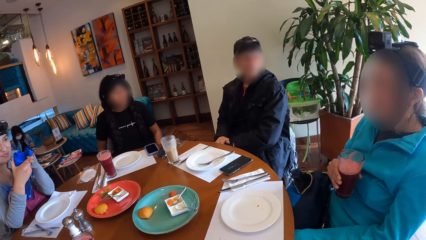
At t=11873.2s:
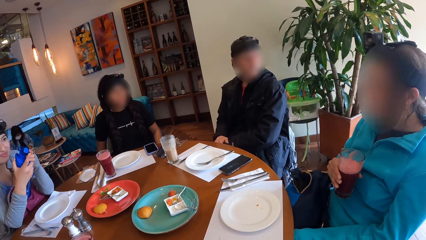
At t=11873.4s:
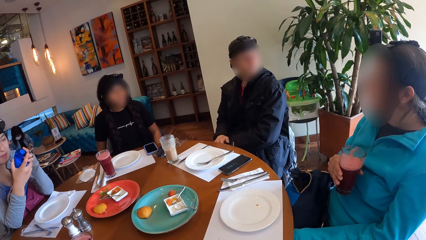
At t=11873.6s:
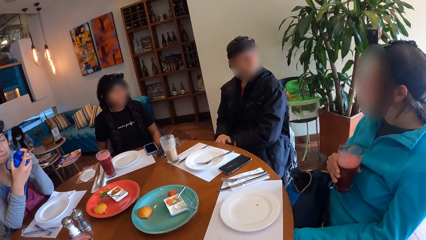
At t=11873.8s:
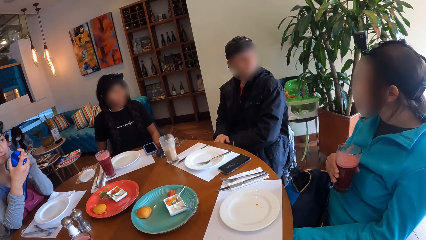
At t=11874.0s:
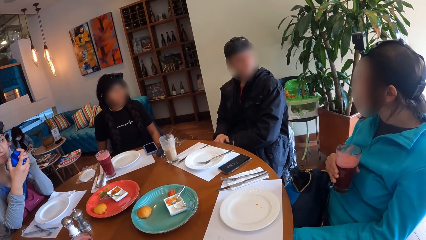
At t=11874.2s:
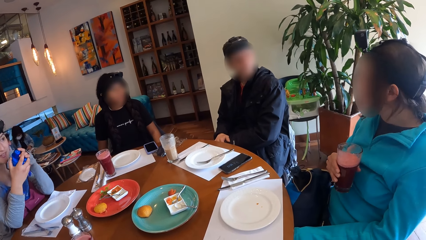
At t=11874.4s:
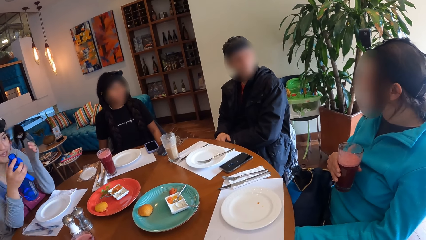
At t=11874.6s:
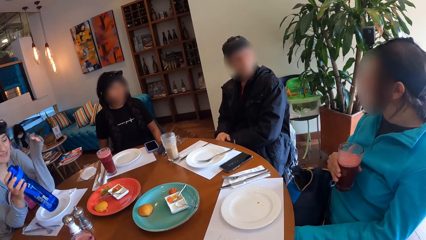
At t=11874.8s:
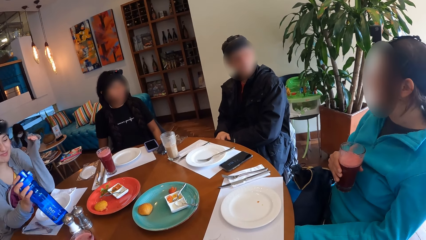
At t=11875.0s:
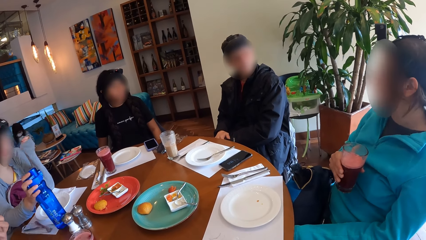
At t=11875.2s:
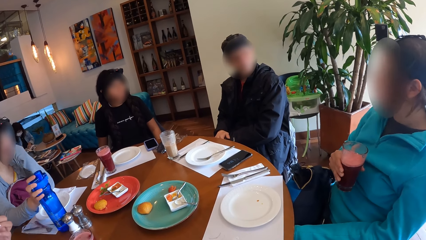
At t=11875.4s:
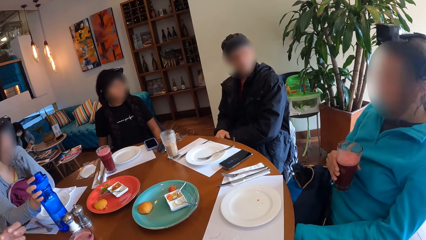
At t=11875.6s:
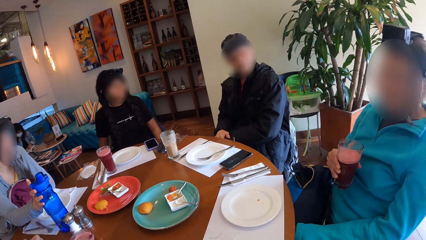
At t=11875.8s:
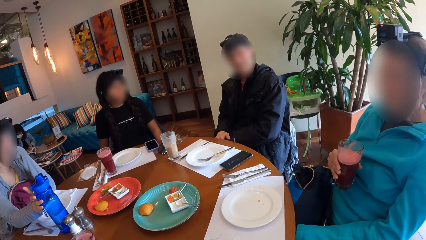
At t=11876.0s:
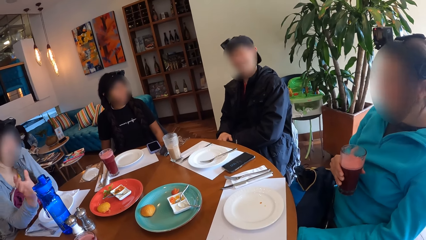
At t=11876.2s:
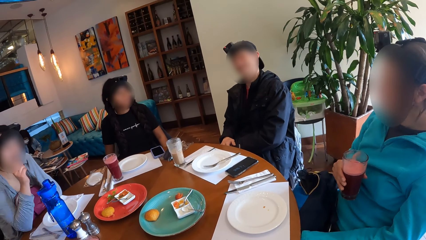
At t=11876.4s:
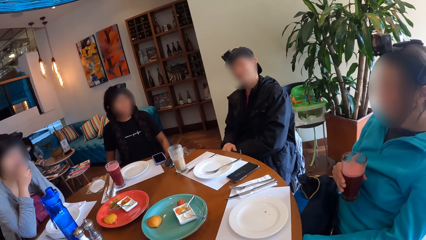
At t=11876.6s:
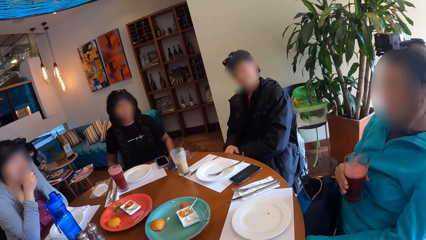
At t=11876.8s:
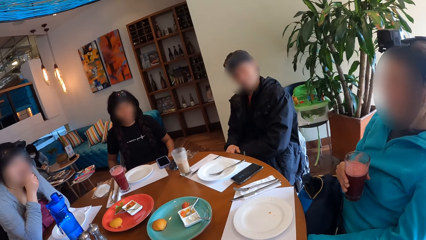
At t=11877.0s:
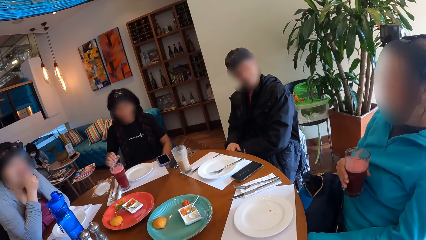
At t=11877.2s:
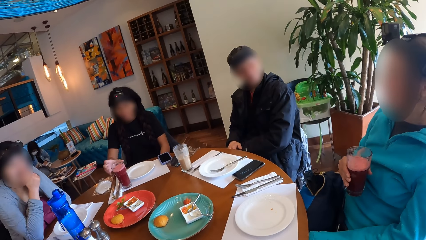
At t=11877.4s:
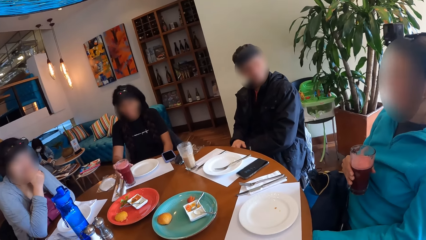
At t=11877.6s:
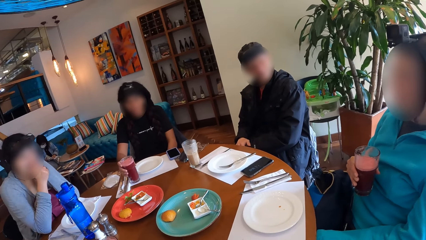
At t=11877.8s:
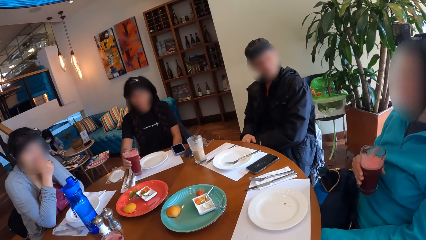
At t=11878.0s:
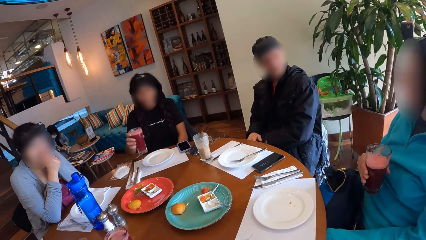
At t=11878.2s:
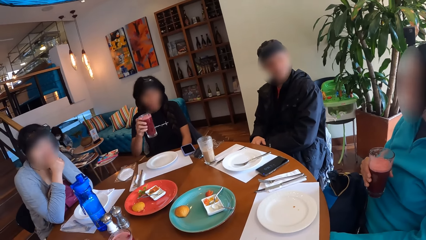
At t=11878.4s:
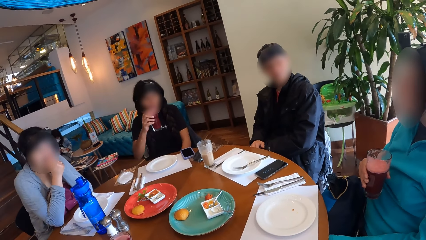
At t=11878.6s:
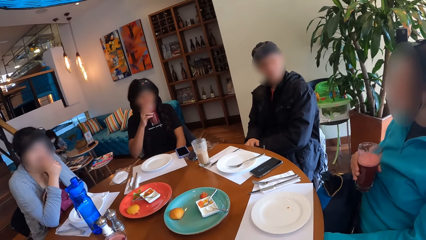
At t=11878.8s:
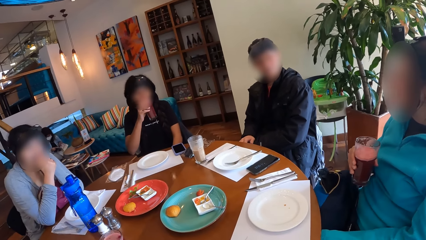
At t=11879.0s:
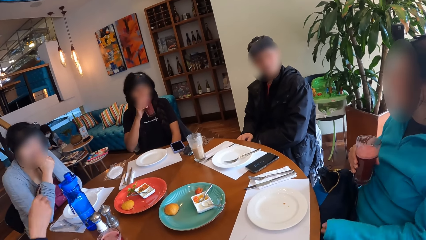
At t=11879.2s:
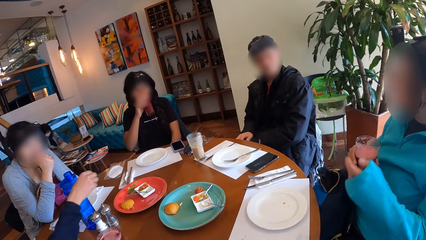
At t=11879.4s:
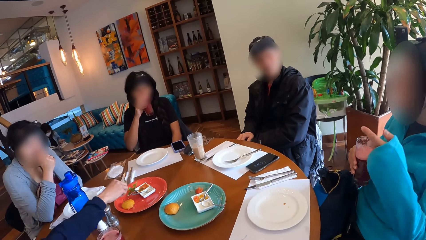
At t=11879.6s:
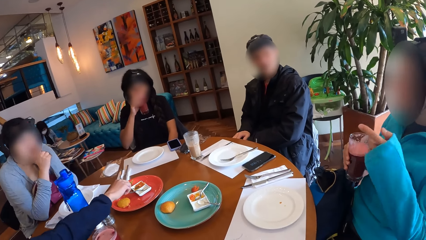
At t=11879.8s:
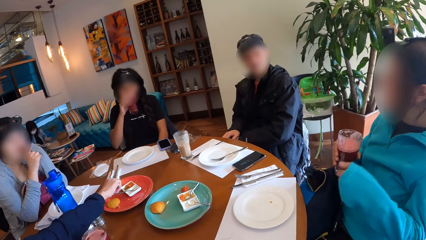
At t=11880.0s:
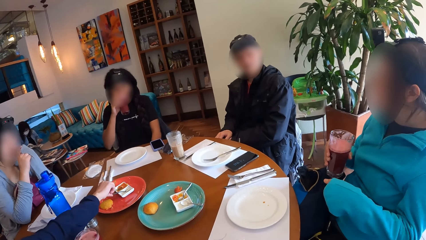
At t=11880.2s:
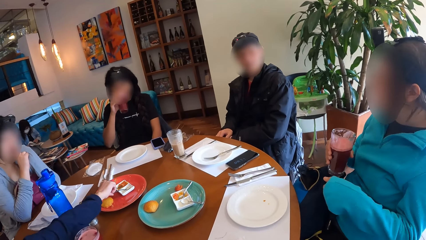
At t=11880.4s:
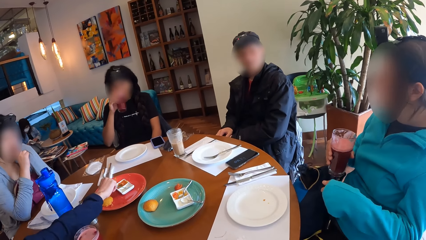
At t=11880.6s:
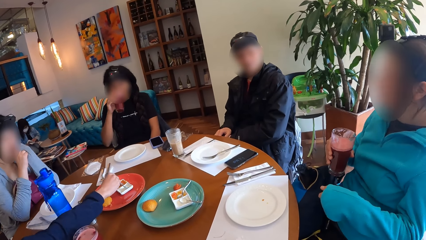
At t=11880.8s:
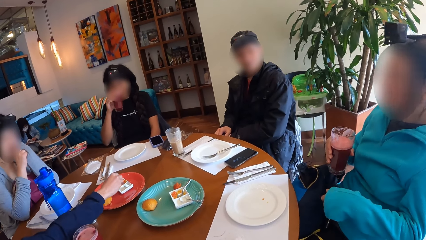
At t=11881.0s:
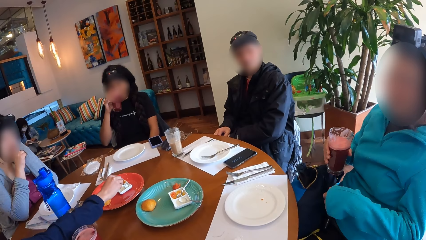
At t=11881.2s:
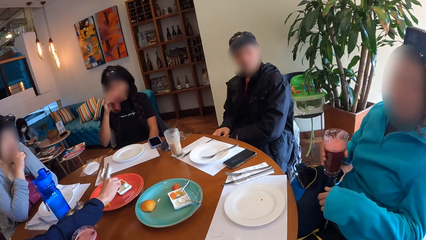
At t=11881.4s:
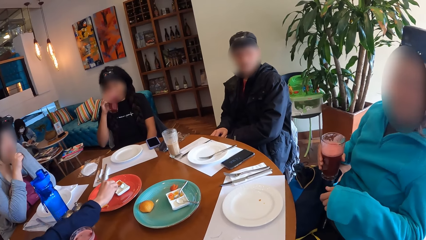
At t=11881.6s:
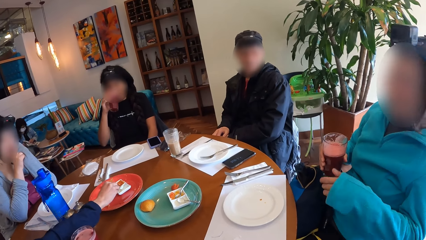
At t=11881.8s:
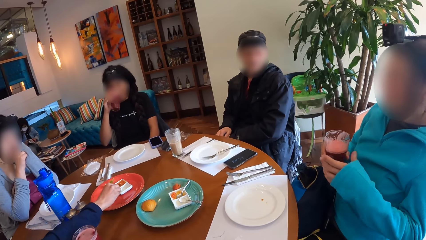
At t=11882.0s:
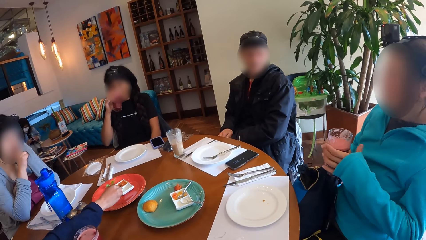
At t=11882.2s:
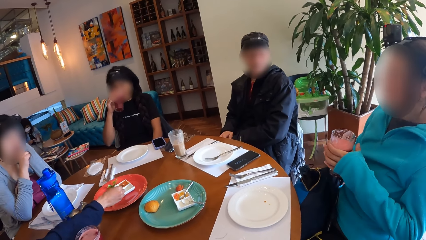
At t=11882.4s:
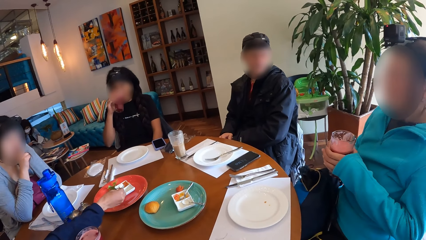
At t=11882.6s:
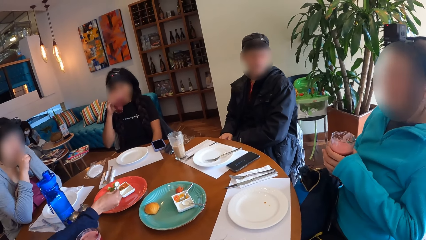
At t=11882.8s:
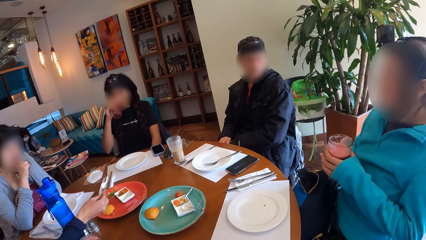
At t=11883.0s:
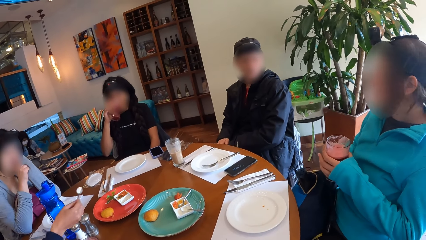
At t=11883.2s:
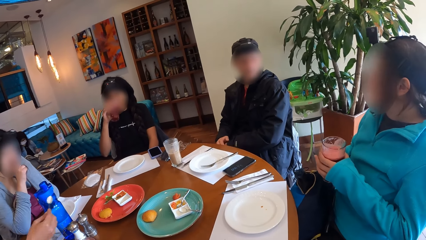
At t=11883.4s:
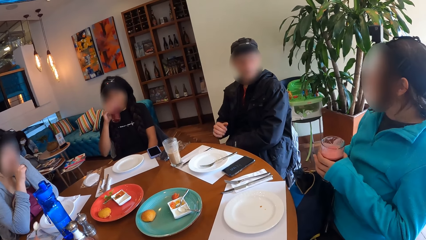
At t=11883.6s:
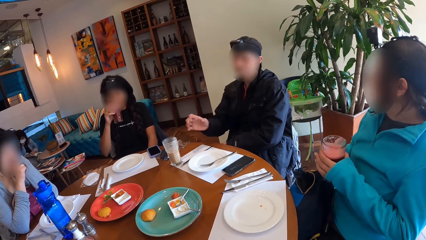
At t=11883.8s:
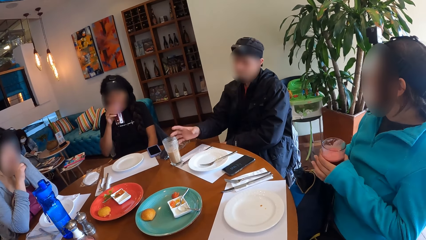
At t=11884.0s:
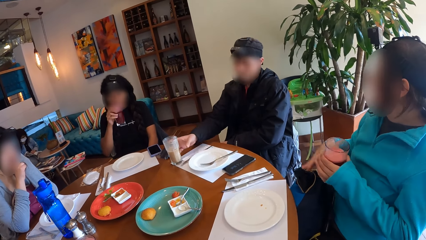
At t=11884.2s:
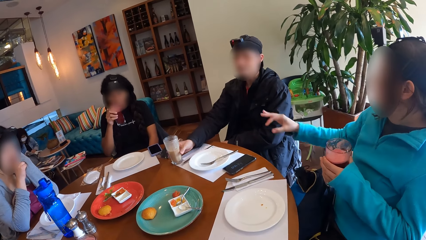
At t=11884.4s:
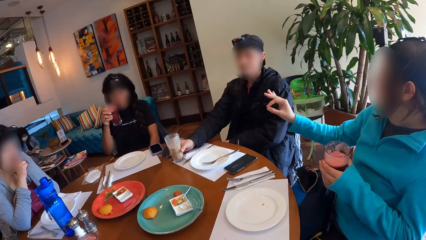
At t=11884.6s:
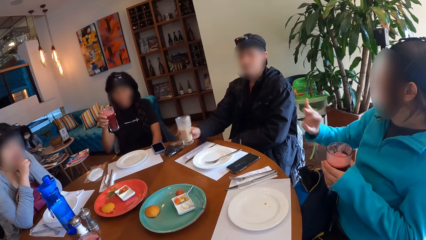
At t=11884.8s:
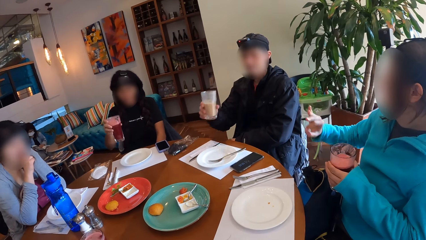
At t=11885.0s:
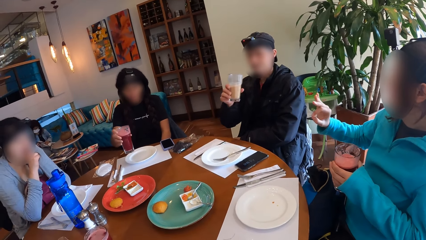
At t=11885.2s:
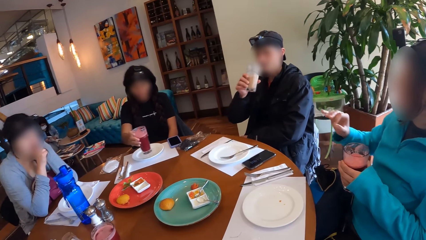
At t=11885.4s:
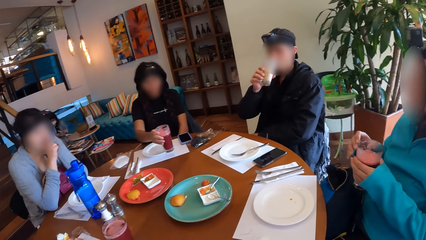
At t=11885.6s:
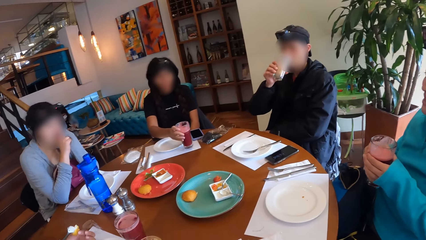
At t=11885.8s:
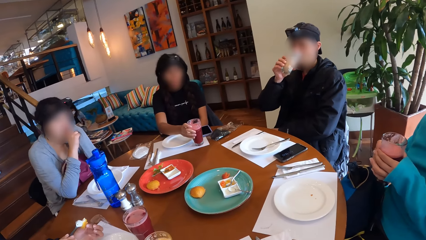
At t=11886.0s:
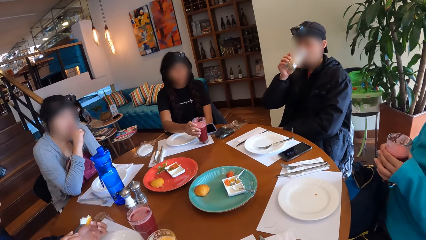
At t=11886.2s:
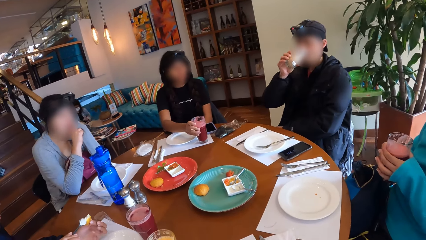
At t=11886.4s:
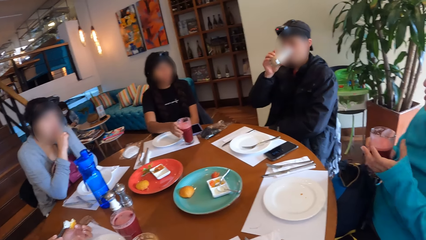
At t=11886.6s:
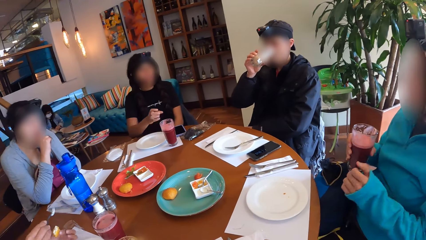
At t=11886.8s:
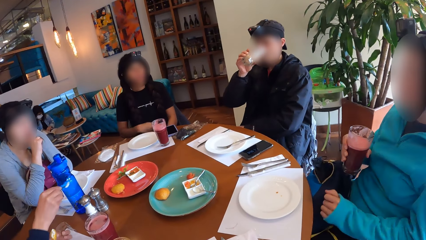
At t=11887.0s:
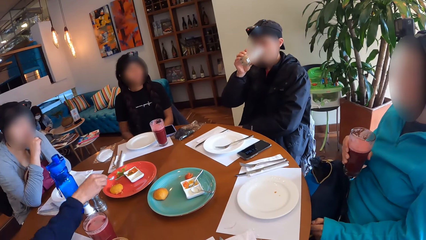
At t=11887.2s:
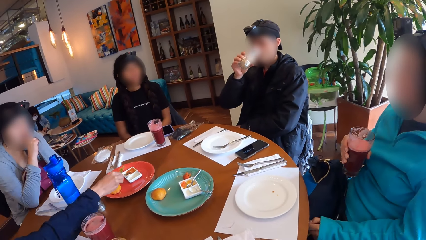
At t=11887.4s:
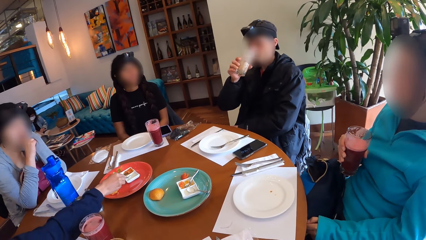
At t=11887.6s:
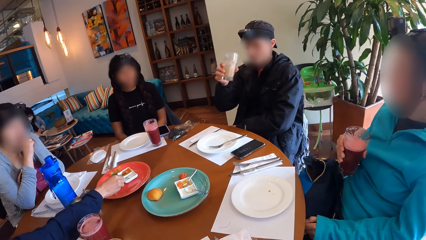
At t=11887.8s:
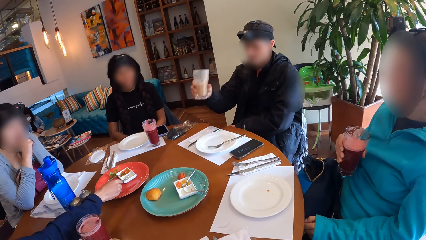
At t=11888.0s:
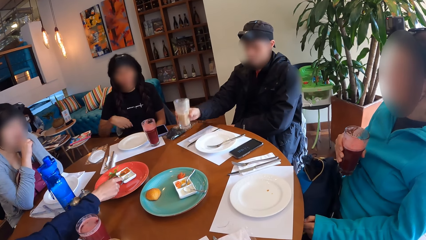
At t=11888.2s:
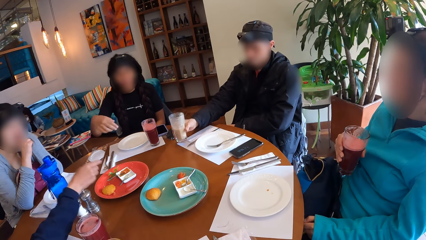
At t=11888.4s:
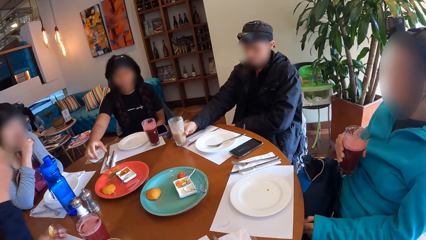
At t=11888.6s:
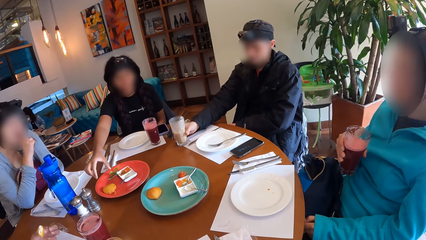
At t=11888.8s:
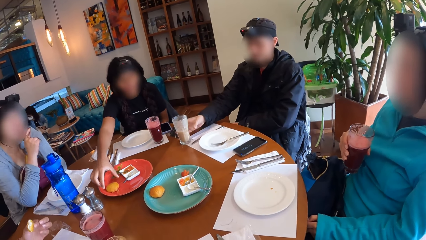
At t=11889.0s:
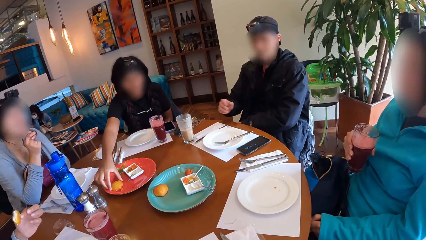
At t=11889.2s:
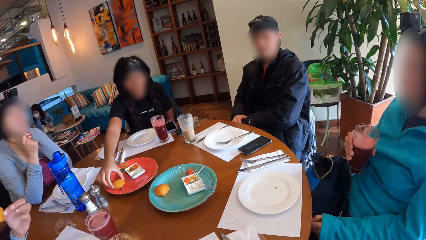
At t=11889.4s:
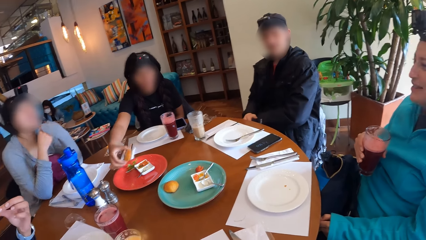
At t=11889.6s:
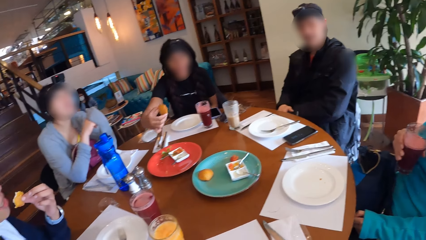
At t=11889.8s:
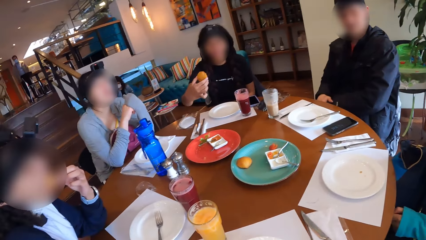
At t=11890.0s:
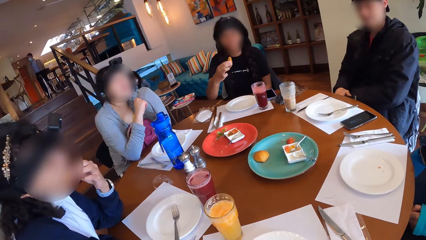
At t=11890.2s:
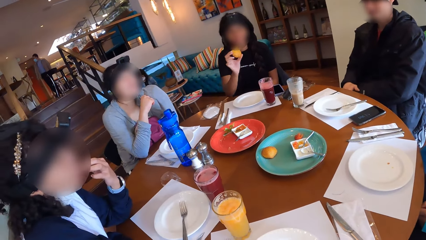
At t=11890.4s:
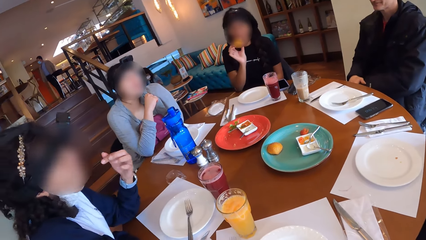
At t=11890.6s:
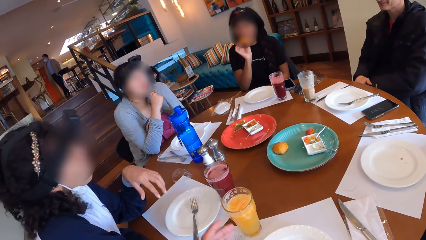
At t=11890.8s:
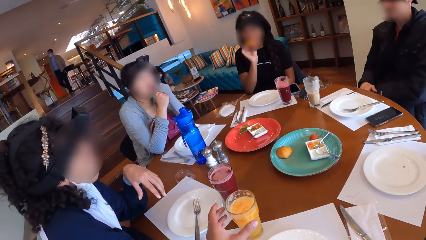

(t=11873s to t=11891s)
A woman closes the water bottle with her hands and drops the water bottle on the table with her right hand. Another woman picks the cup of juice on the table with her right hand and drinks from the cup of juice in her right hand. A third woman picks the spoon in the bowl on the table with her right hand. A fourth woman takes a cookie. The third woman takes a spoonful of the cream in the bowl with her right hand. The camera wearer looks at a fifth woman. A sixth woman holds the cup of juice with both hands. The fourth woman takes paste. A man picks the cup of juice on the table with his right hand and drinks from the cup of juice in his right hand. The second woman drops the cup of juice on the table with her right hand. The fifth woman converses with the colleagues. The third woman spreads the cream on the bun in her left hand with her right hand. The sixth woman passes the cup of juice in her left hand to her right hand. The third woman drops the spoon in the bowl with her right hand. The fourth woman takes the paste. The man drops the cup of juice on the table with his right hand. The second woman picks a bun on the plate on the table with her right hand. The third woman eats the bun in her left hand. The second woman eats the bun in her right hand.
